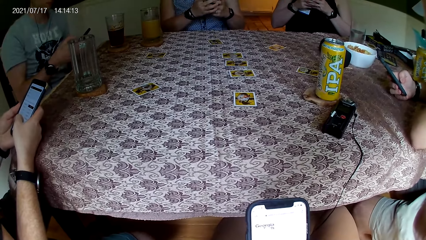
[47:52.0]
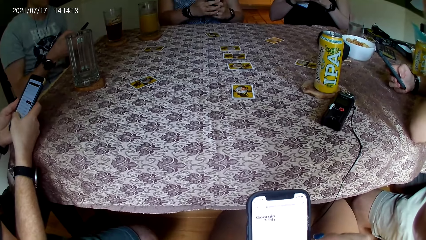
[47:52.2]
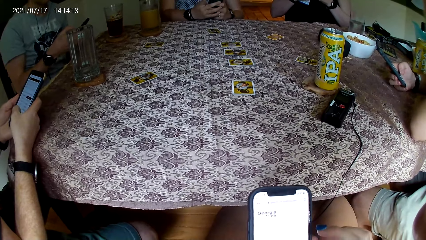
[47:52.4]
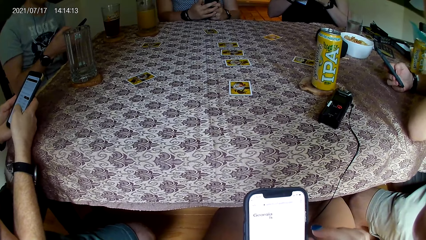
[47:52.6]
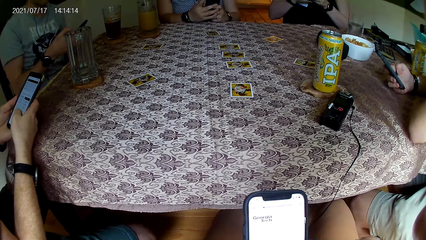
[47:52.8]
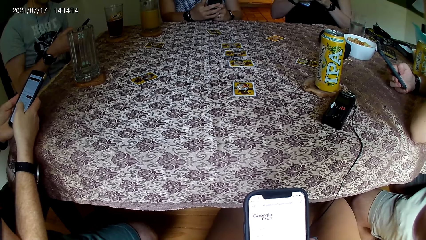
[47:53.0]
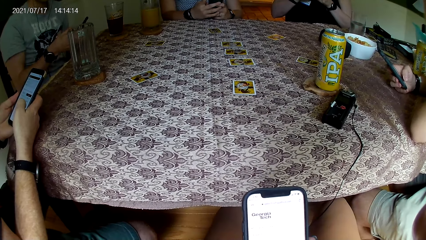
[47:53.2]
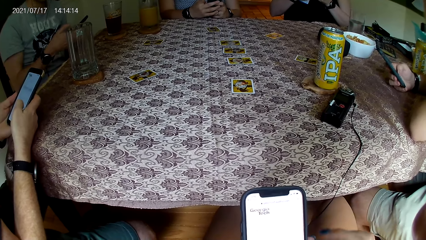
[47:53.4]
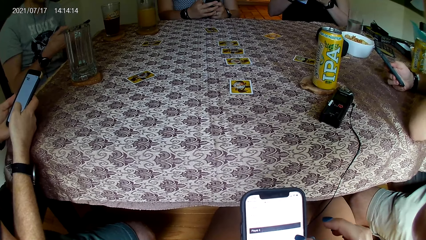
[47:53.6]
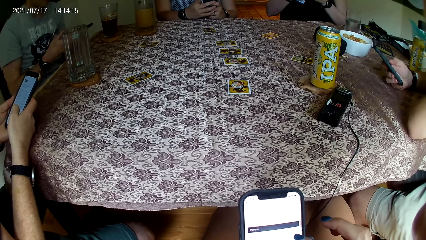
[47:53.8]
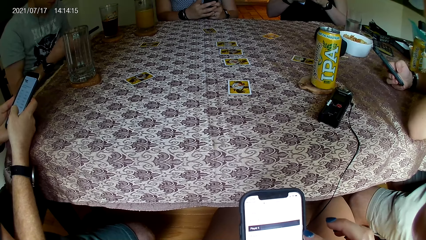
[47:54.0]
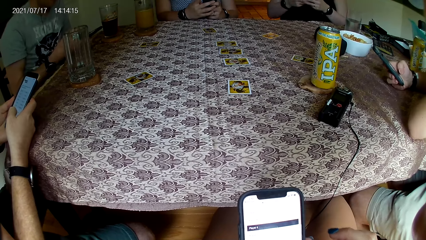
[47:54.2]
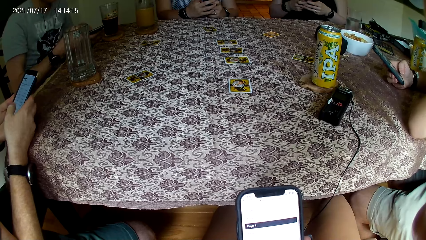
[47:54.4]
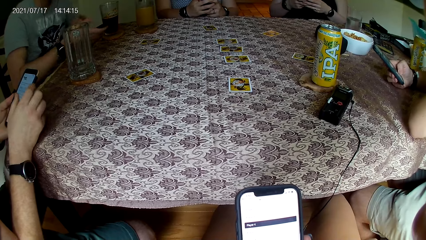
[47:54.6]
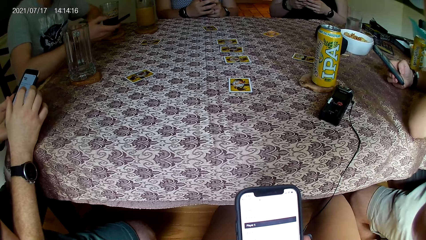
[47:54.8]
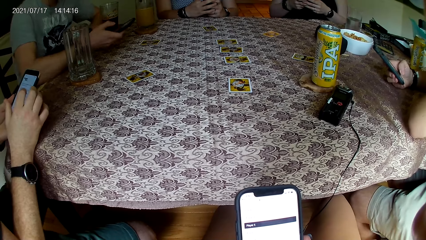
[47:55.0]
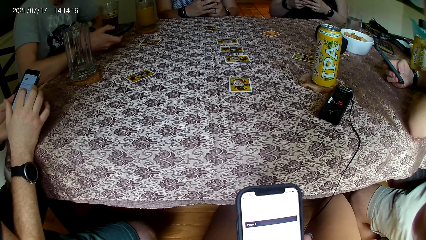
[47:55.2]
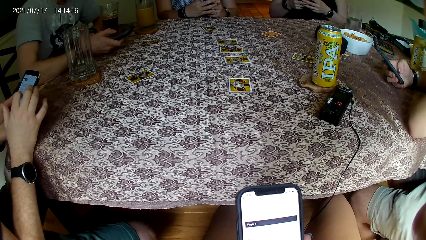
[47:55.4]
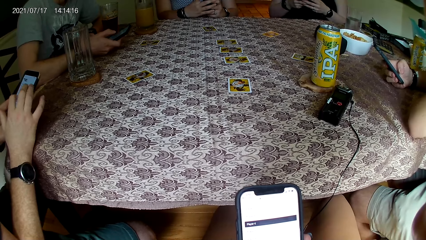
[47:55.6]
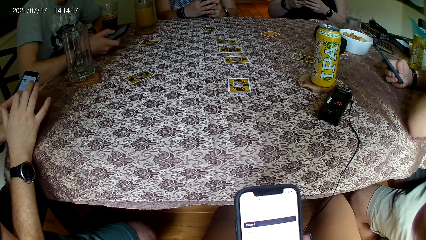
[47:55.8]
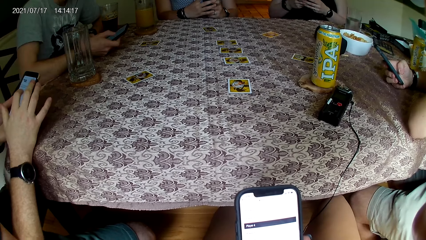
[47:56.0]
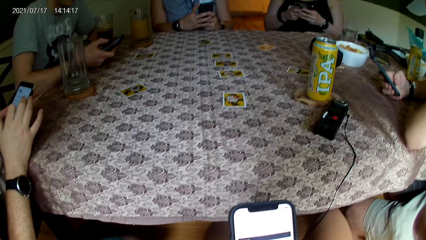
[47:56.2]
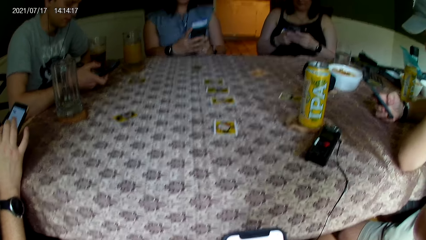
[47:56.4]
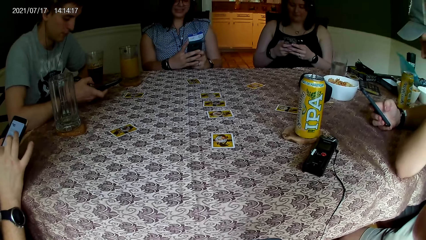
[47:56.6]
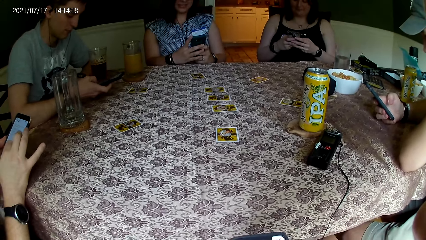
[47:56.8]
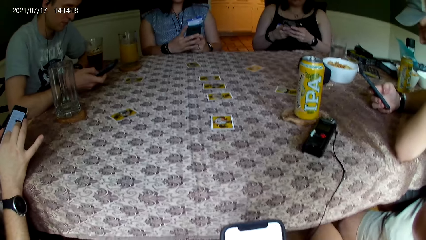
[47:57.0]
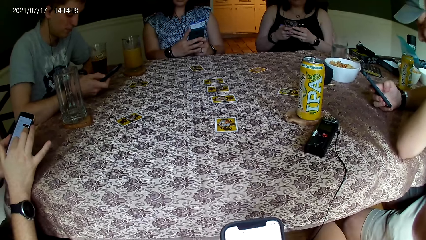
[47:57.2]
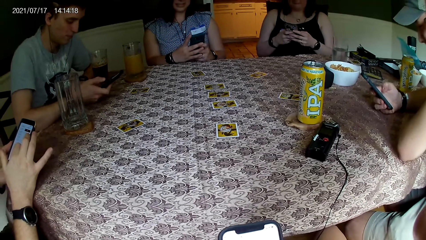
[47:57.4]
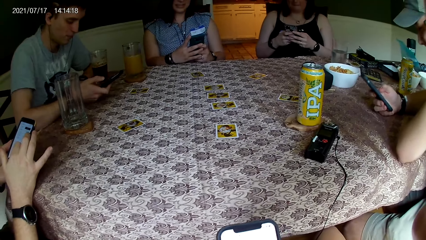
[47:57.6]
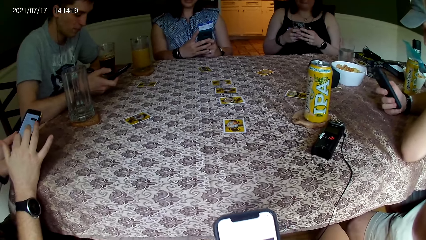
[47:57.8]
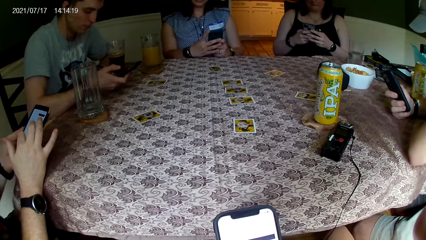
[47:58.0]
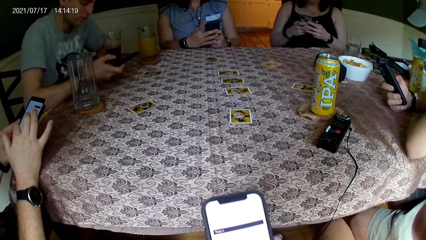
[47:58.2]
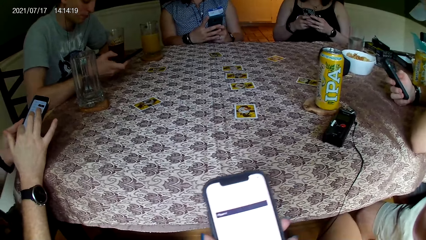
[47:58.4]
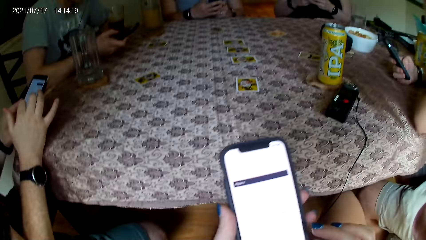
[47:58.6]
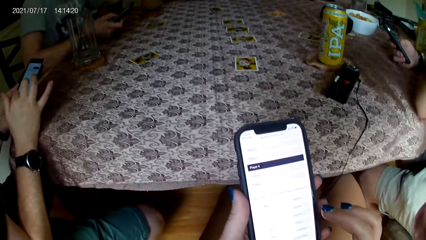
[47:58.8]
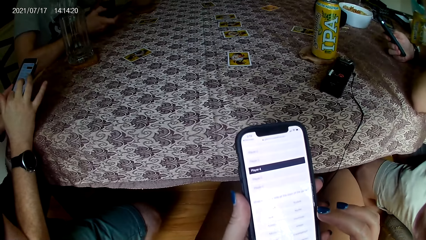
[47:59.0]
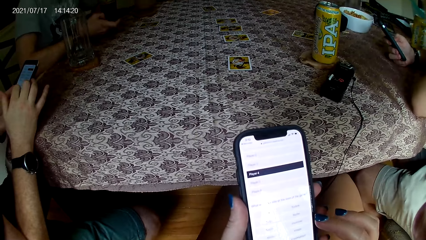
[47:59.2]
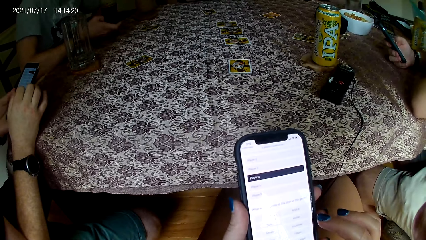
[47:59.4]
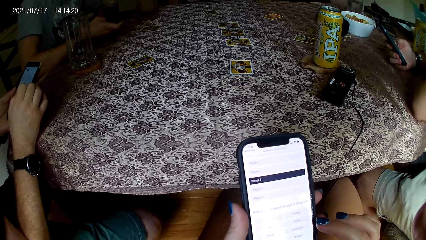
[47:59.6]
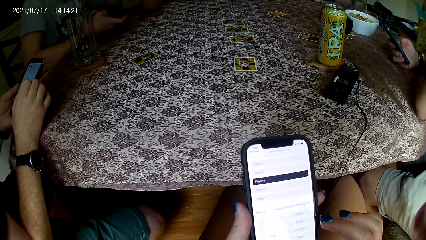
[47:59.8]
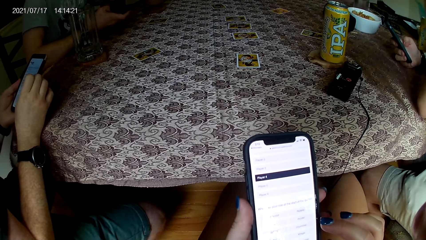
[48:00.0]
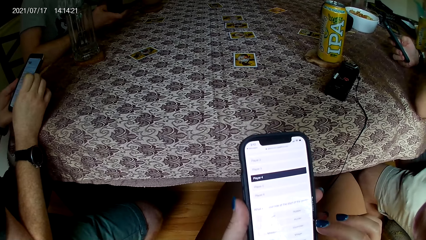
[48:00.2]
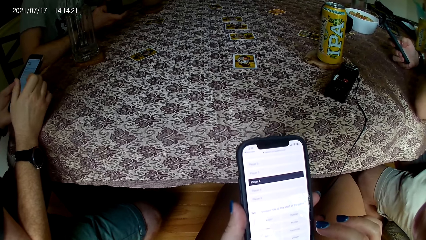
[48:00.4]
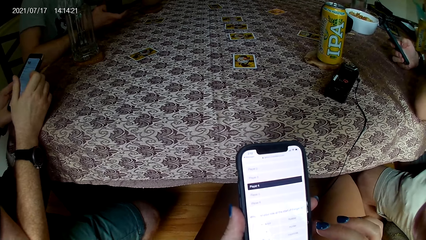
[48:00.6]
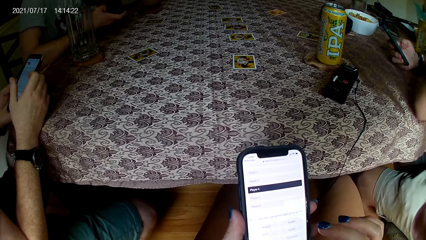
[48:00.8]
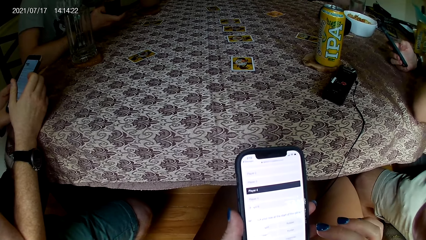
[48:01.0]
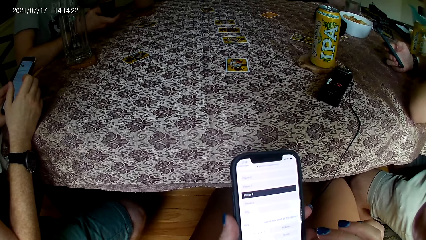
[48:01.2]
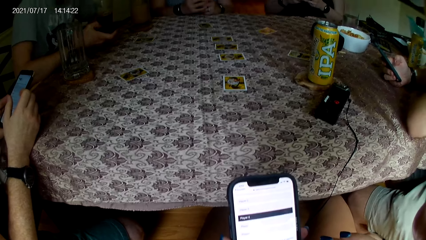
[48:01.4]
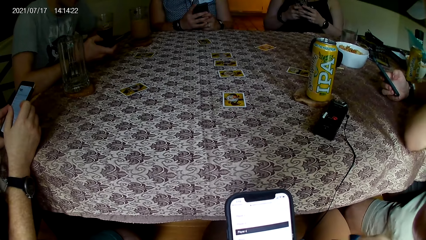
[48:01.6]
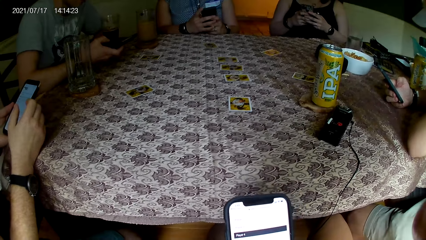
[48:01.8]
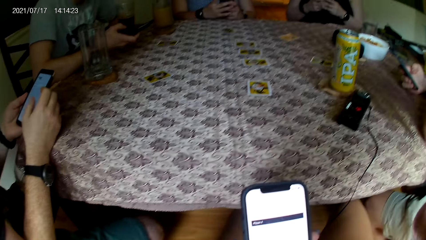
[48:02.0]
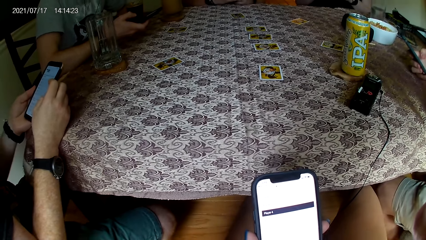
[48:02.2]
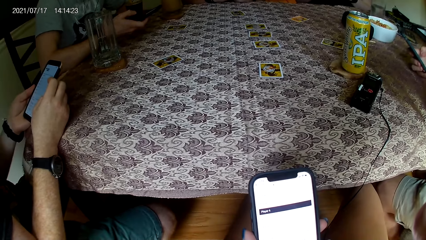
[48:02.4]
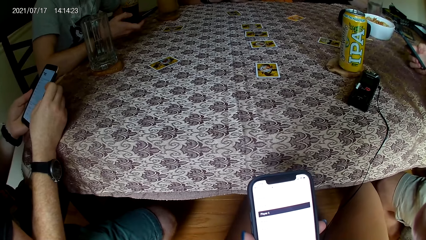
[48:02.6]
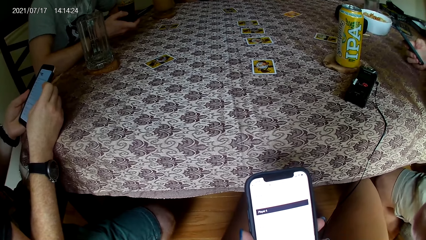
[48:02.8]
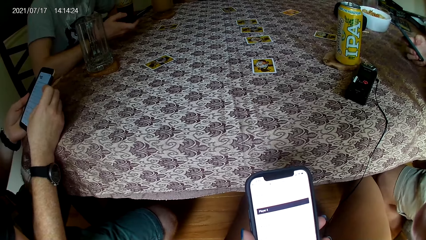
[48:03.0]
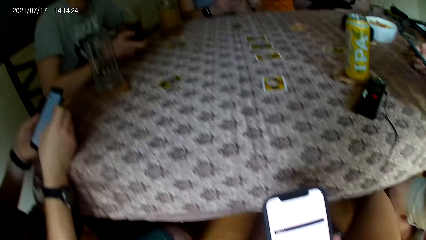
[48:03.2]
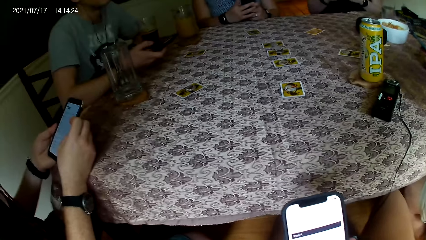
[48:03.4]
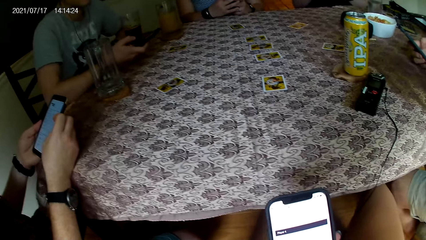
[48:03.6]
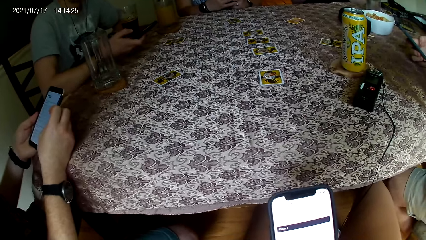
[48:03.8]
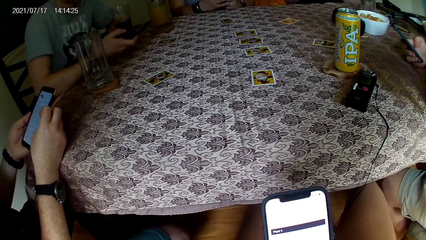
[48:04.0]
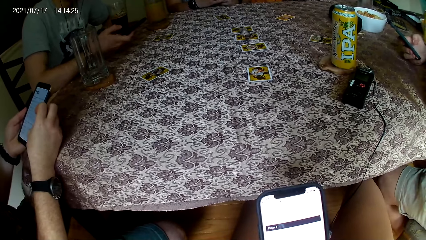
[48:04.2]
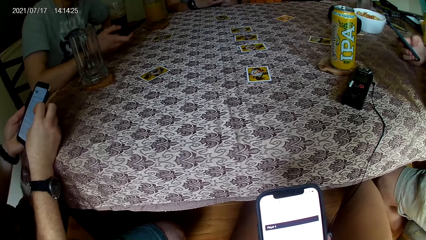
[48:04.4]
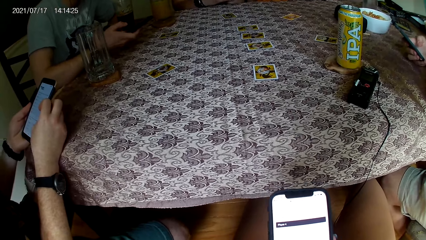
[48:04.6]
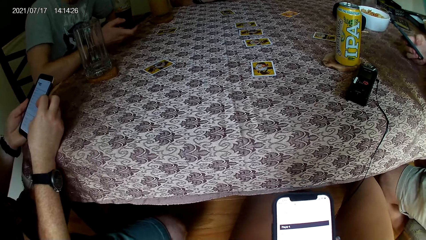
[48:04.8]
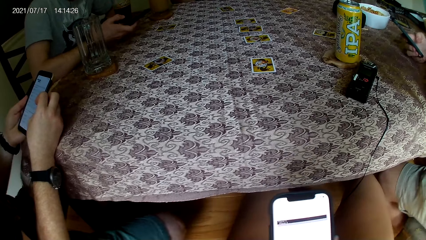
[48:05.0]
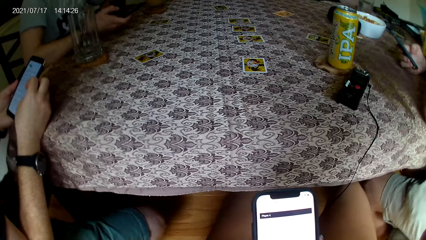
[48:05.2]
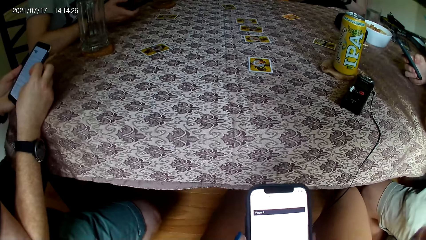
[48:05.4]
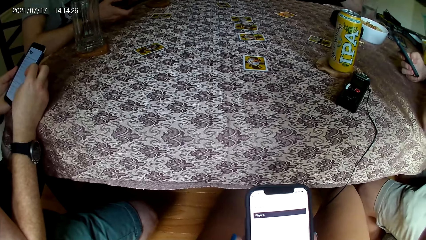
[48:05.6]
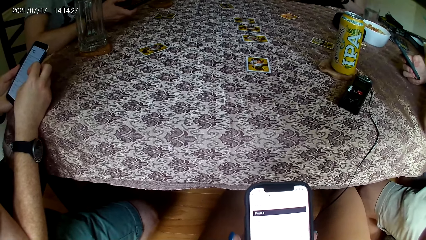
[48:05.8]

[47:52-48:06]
A man operates a phone with both hands. The camera wearer speaks to the group of people at the table. The man replies to the camera wearer.

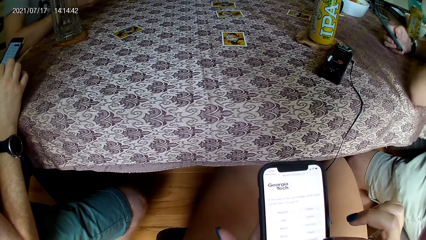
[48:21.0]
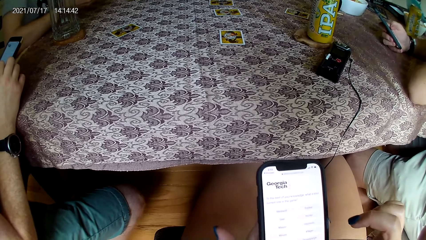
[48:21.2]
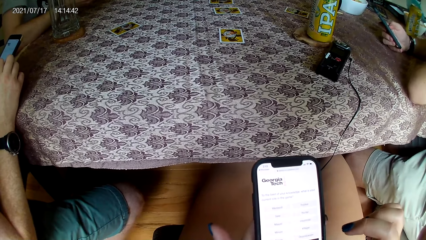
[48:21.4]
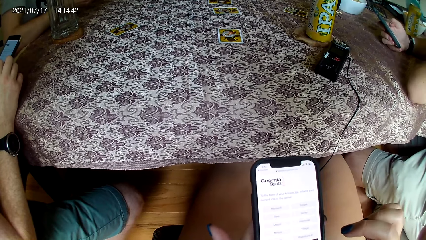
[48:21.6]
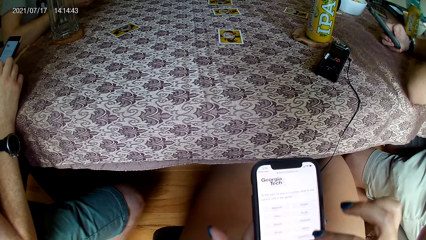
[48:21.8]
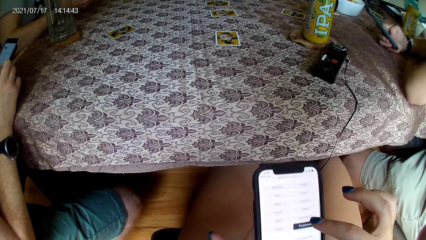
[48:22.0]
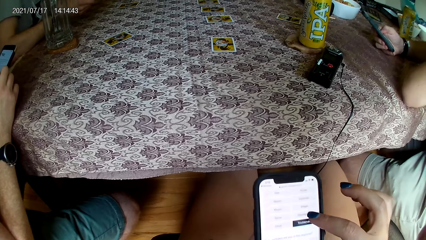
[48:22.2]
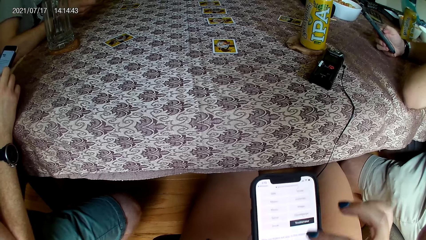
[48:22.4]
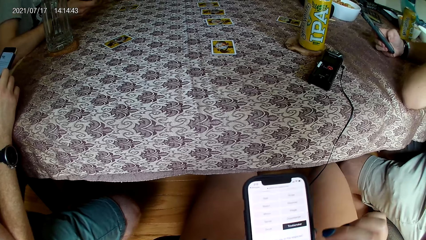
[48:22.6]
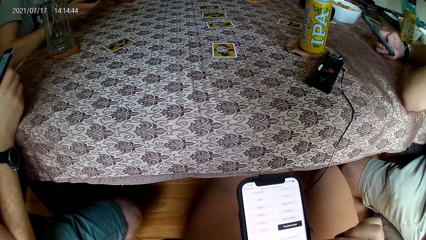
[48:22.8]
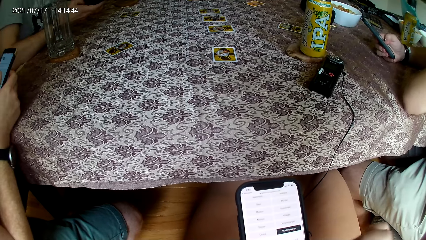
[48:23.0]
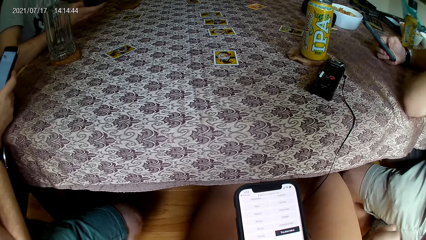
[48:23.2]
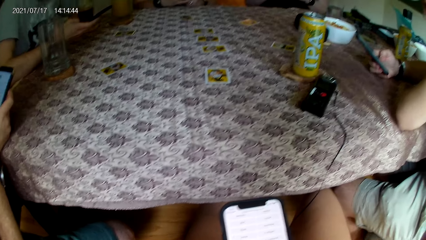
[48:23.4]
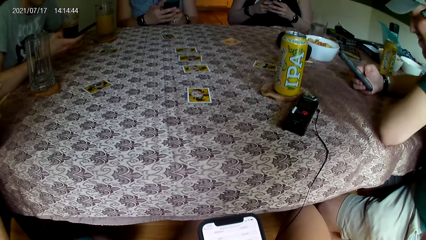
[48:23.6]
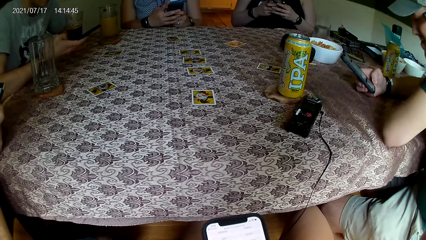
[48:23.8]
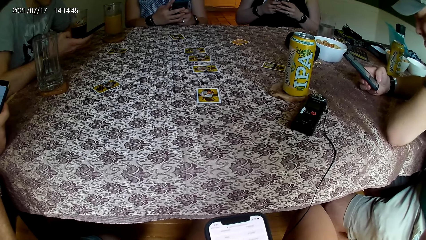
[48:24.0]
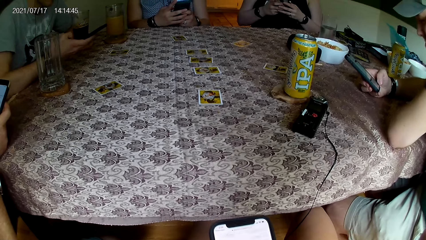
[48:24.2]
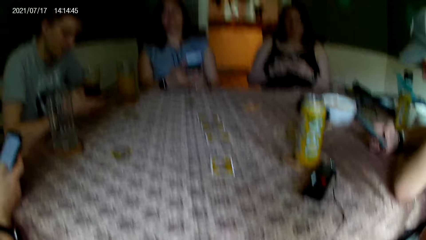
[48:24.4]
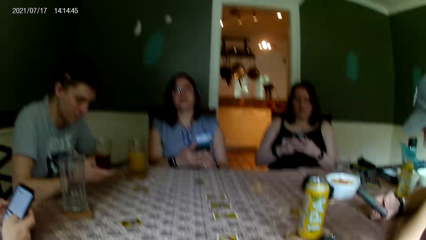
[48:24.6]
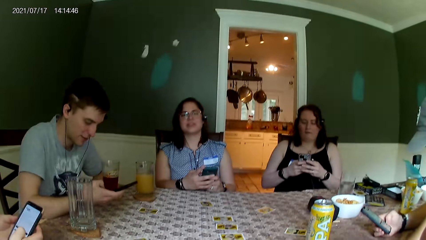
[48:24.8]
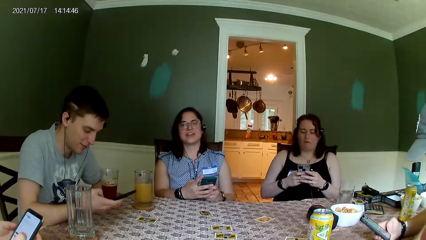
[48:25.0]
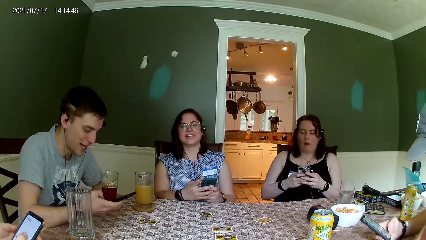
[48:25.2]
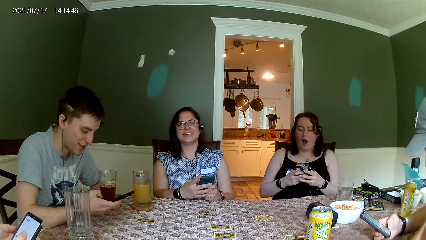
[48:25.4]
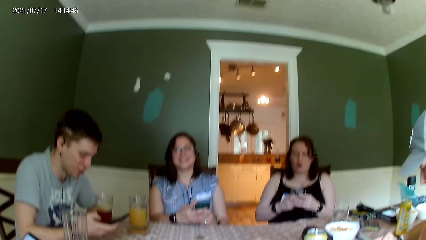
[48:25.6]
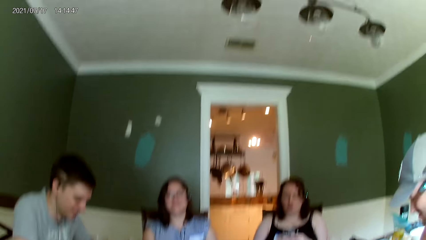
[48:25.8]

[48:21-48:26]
A woman speaks to the group of people at the table.
